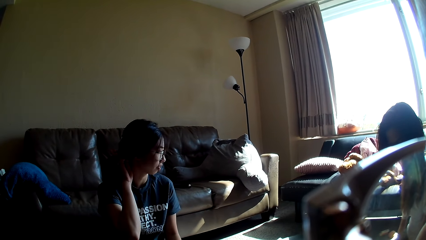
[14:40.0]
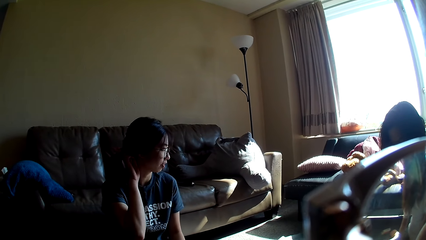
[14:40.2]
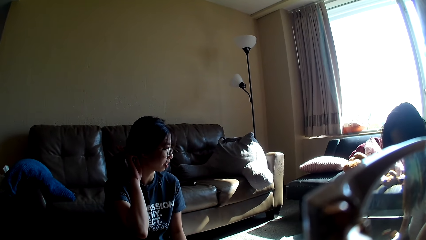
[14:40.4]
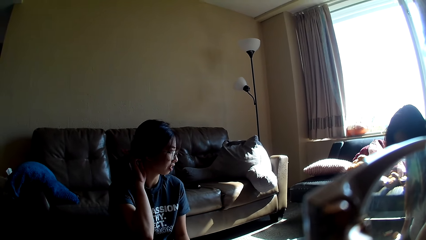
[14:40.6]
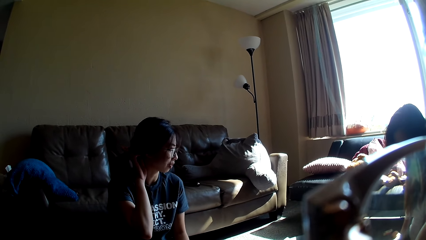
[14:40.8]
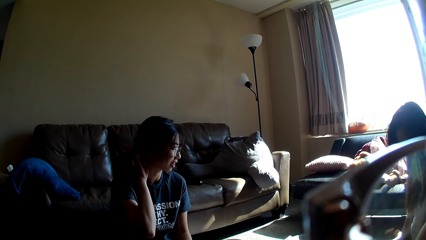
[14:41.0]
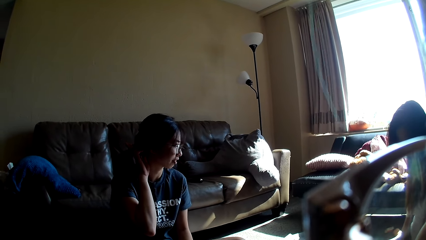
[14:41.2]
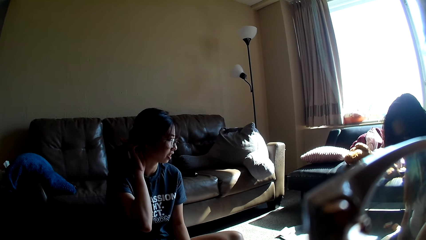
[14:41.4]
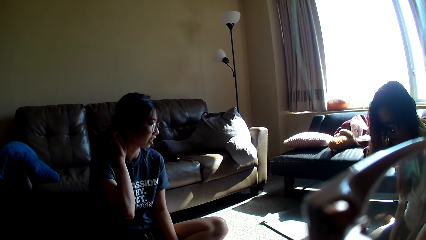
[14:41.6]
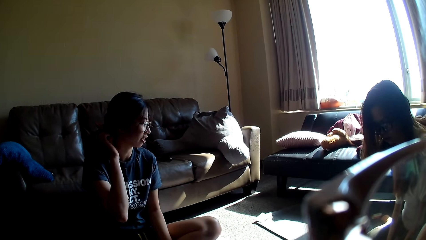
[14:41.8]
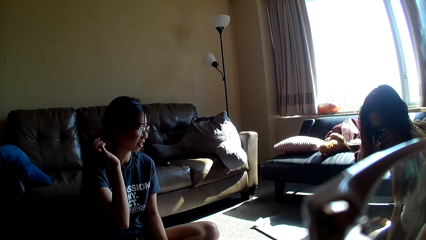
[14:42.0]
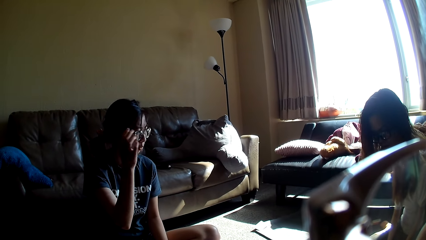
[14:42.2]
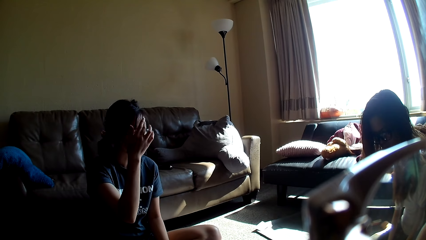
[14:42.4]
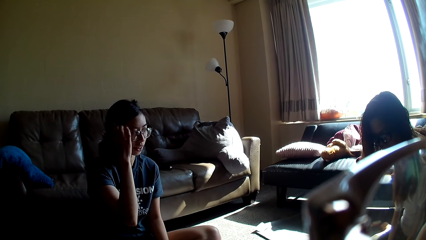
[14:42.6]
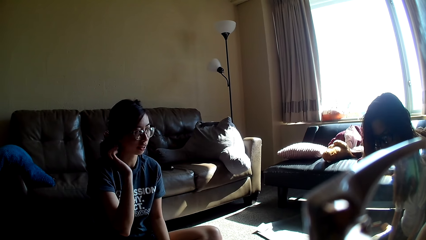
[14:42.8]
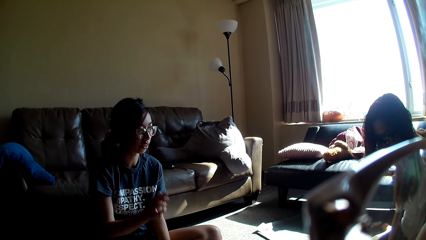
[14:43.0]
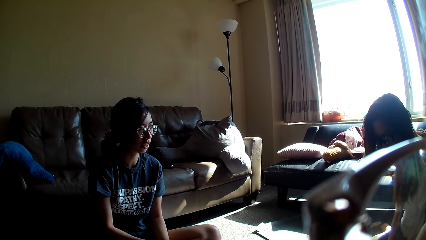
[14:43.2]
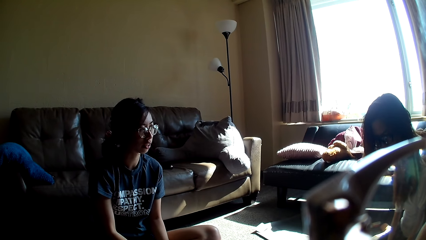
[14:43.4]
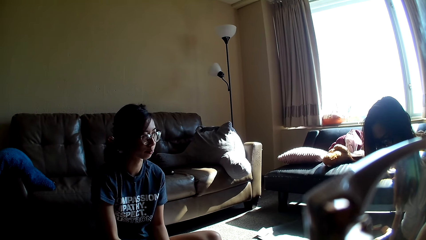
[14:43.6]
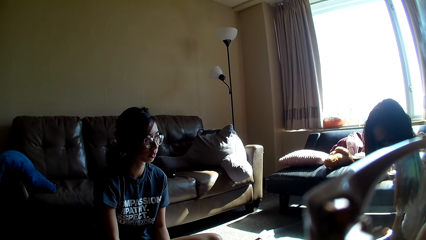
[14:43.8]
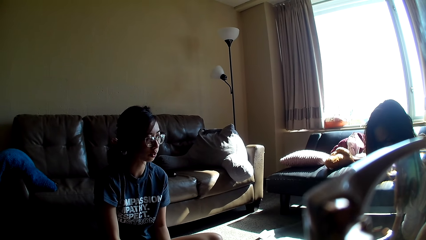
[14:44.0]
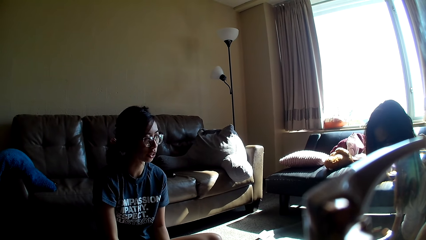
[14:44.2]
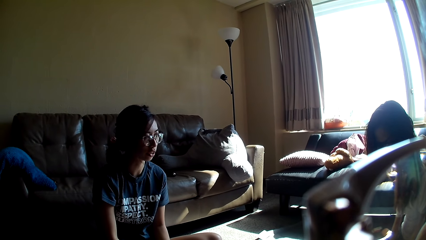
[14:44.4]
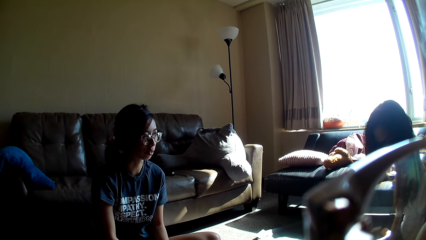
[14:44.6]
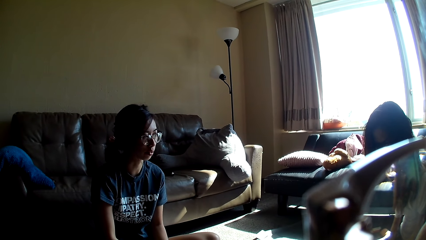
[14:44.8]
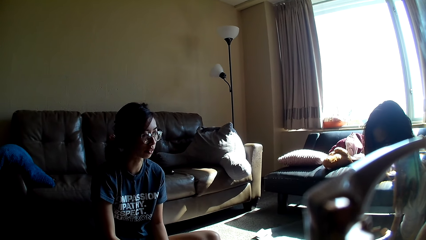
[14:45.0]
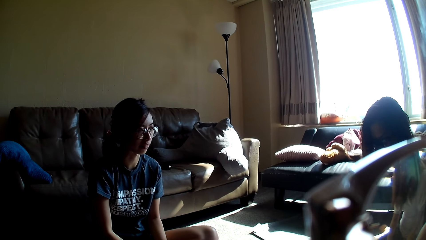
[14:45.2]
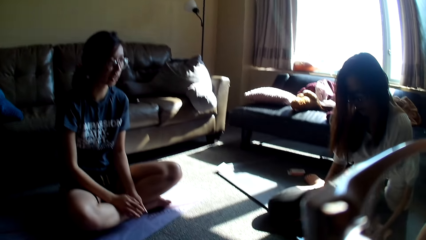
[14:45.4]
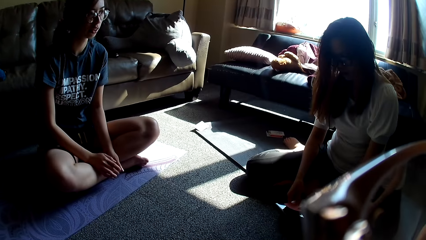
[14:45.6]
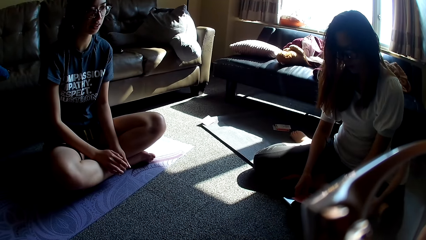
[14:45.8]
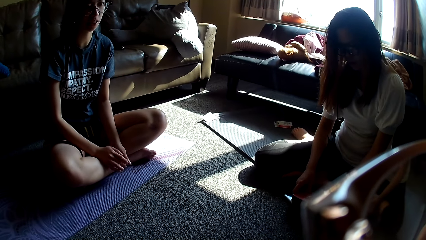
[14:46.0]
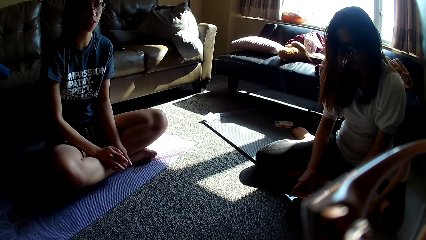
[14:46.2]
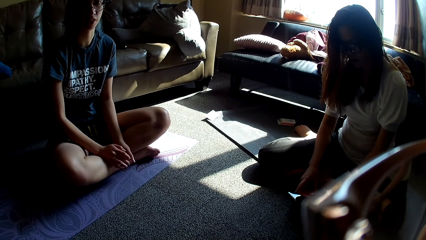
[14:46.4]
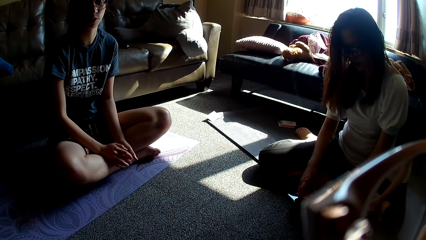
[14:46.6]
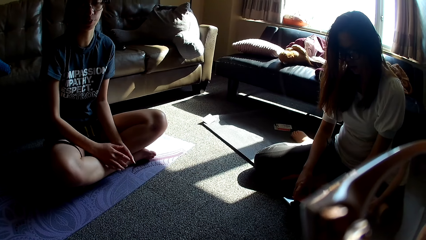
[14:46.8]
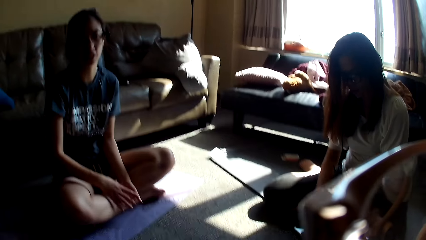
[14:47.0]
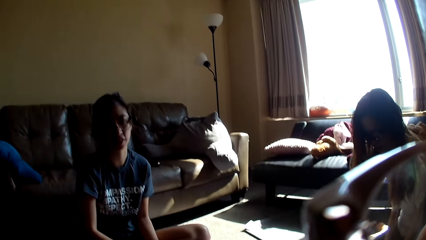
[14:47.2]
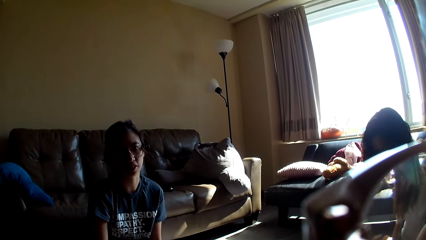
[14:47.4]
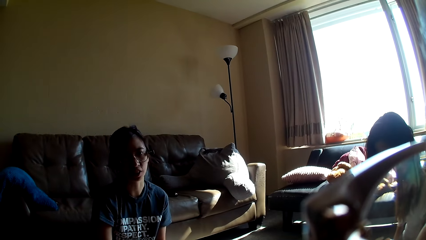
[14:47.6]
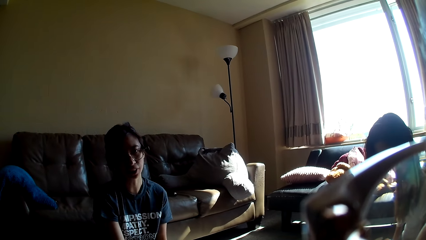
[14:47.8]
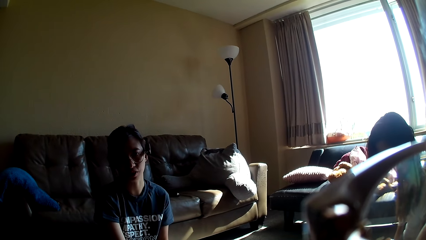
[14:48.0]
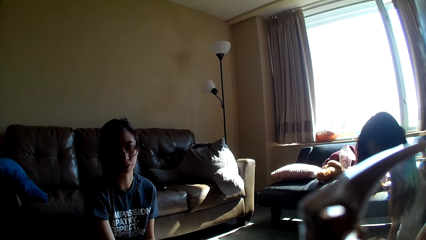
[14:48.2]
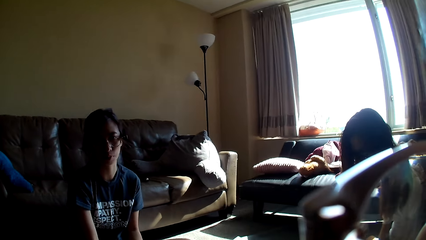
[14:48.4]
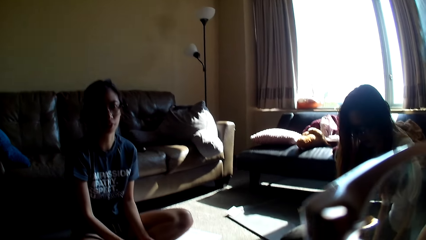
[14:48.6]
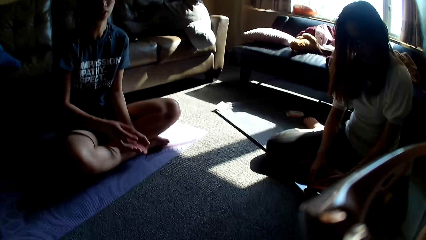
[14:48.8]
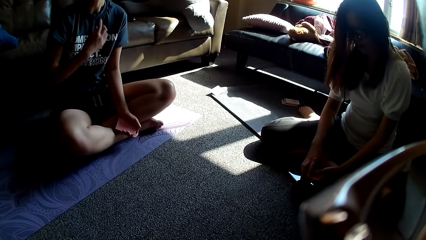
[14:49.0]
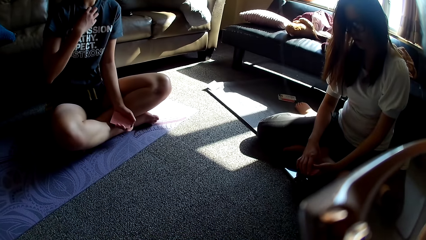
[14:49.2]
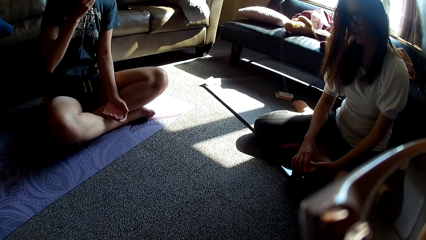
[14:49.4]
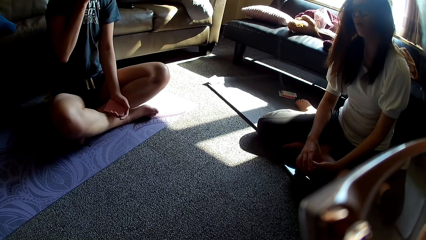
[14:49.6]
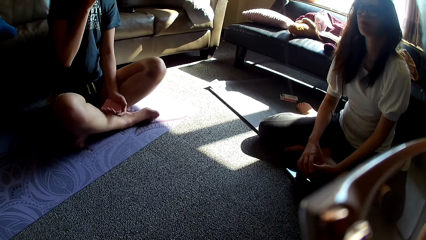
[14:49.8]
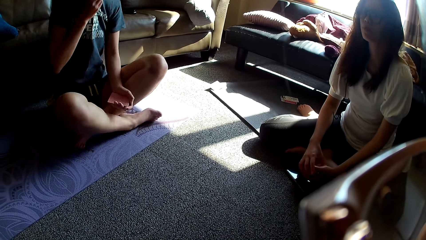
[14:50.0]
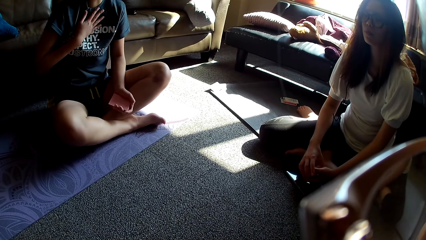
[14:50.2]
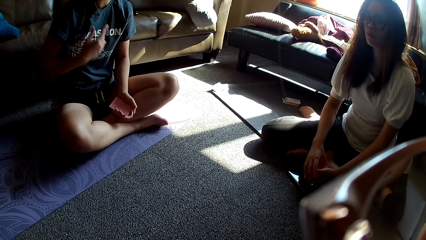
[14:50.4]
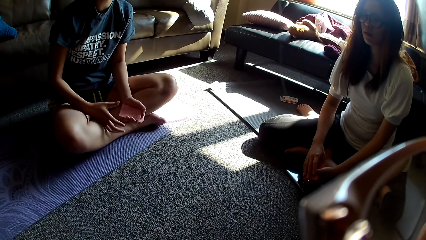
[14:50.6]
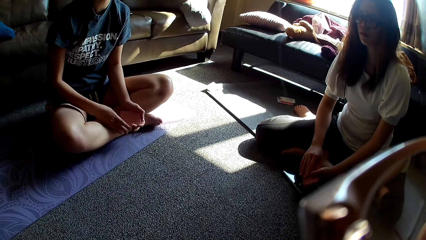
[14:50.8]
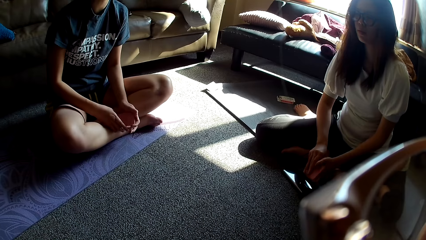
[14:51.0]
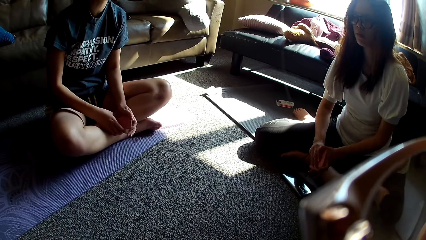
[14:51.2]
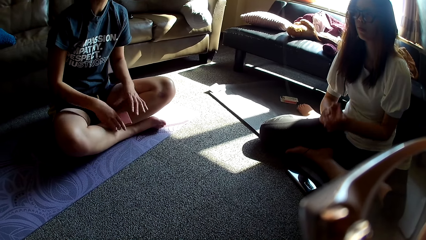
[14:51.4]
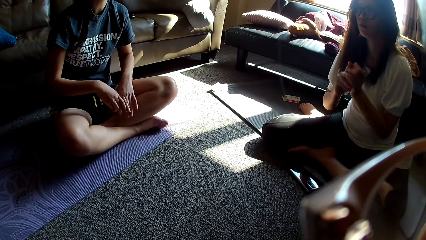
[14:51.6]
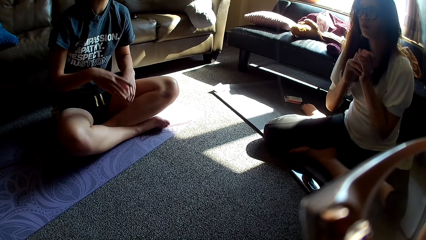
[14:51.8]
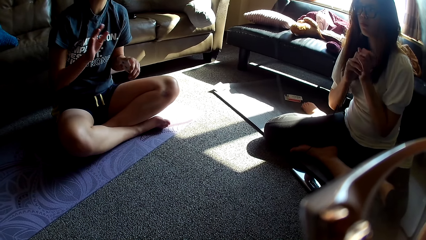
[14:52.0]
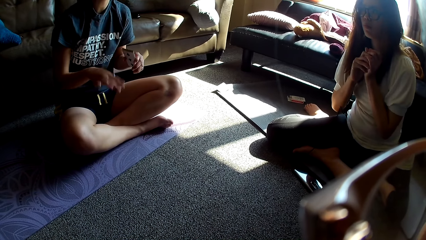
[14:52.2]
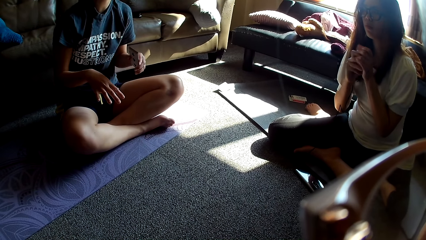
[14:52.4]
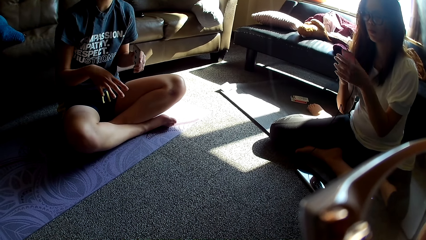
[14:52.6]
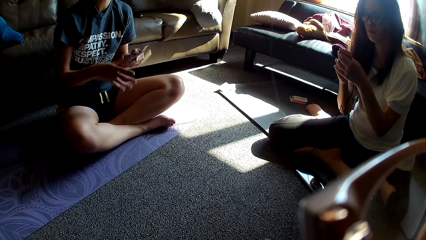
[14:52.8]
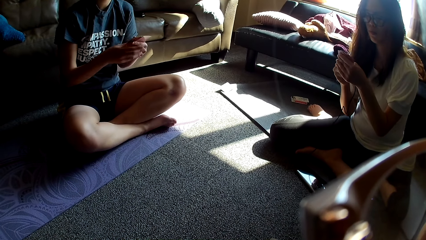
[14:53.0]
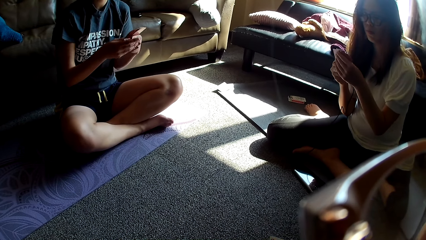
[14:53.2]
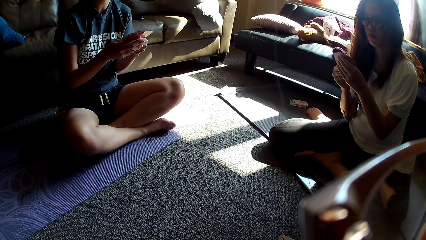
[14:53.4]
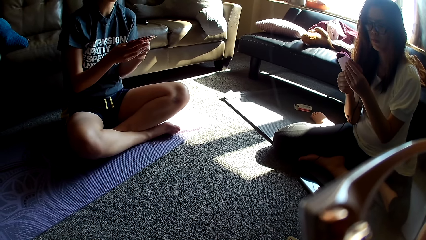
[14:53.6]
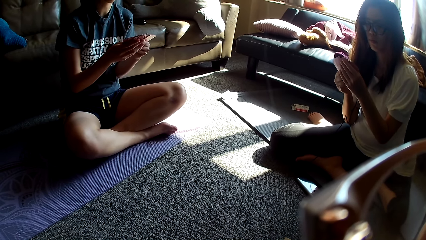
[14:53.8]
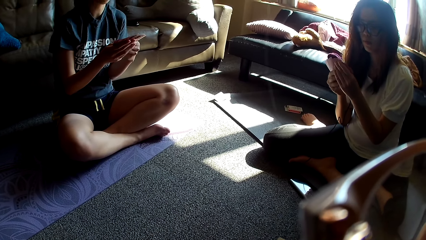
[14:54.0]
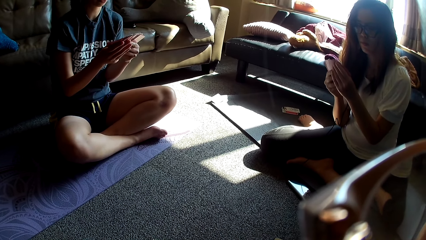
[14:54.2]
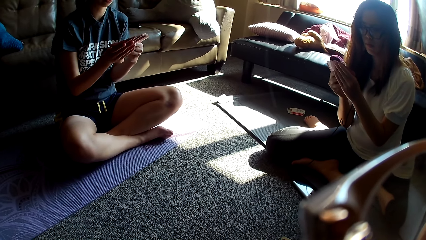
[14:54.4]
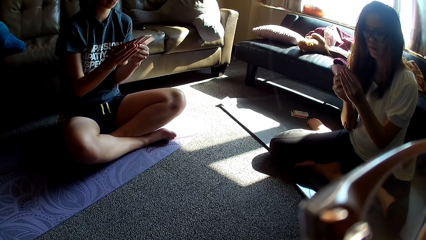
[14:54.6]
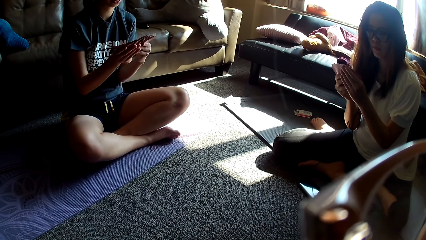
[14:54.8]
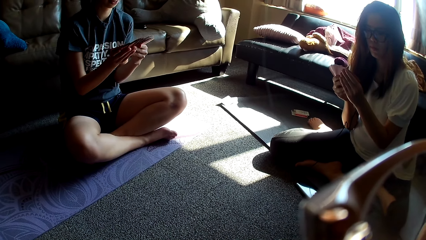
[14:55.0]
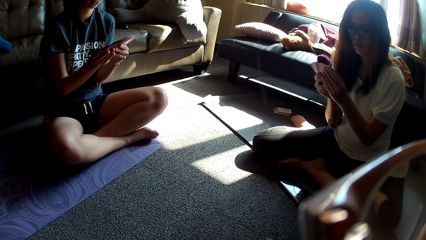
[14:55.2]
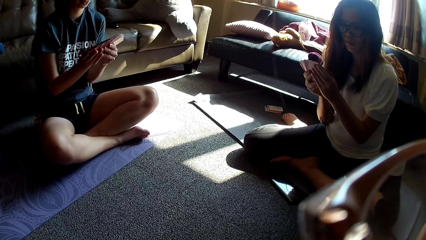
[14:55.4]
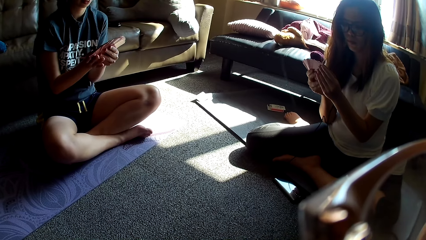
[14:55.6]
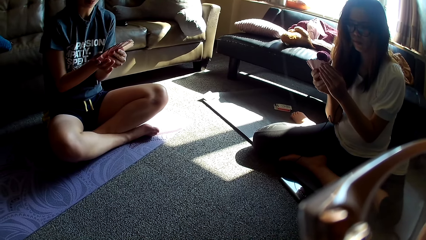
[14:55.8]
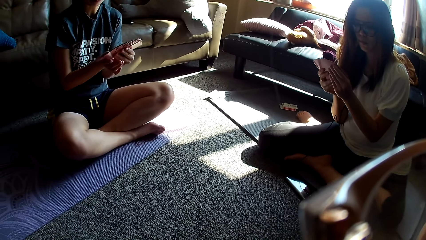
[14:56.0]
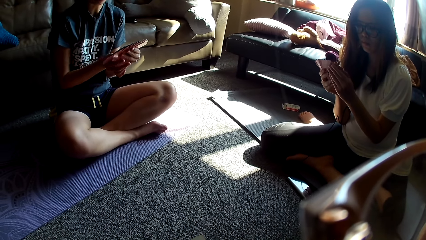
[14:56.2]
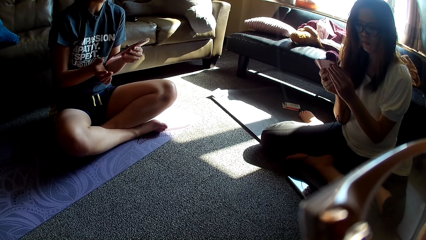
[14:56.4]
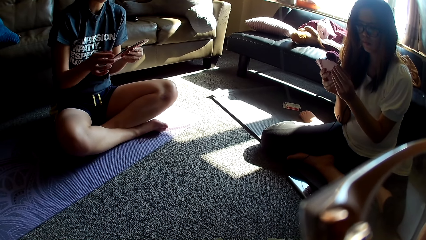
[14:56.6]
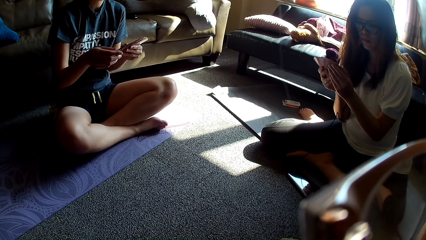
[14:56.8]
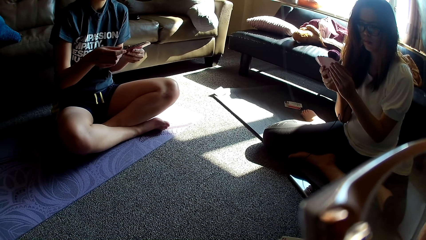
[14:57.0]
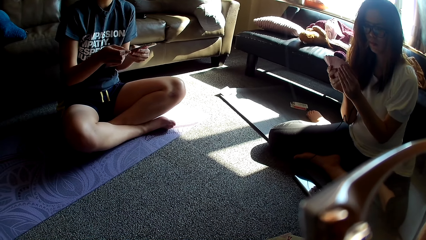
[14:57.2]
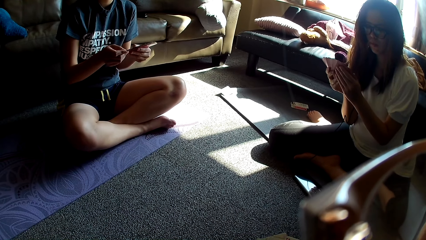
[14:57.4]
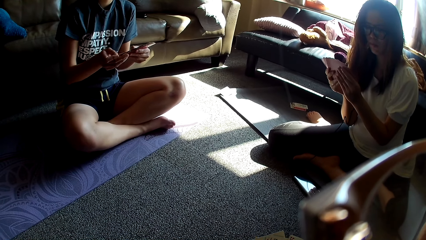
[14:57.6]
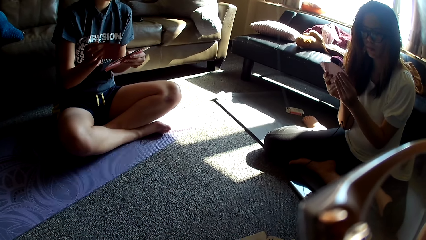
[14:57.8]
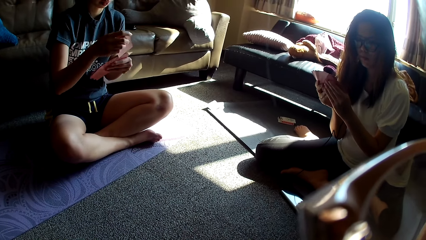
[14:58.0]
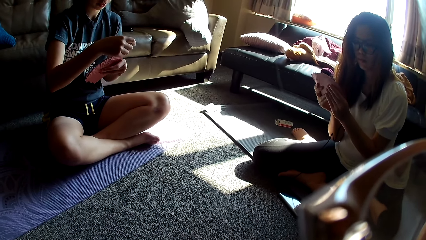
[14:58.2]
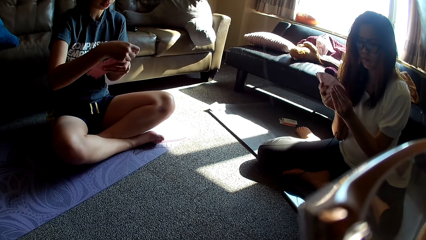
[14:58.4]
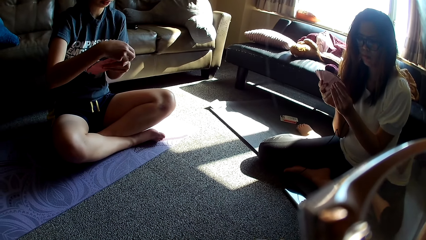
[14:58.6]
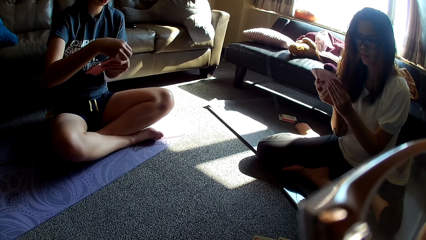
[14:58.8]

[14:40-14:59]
A lady scratches her neck and pushes back her hair. The lady sneezes in her t-shirt. A person talks to the camera wearer. Another lady arranges her cards in her hands. The first lady moves her hands. The first lady arranges the cards in her hands.
